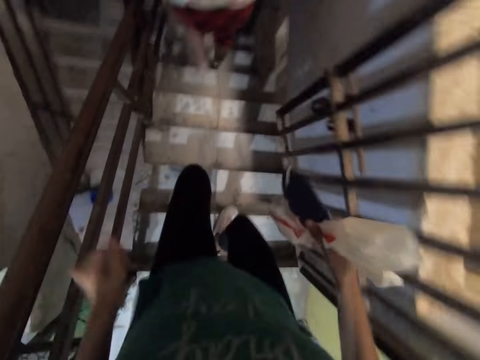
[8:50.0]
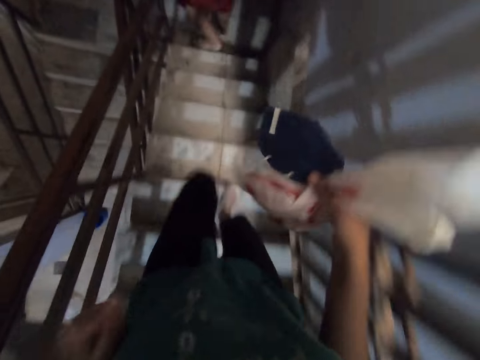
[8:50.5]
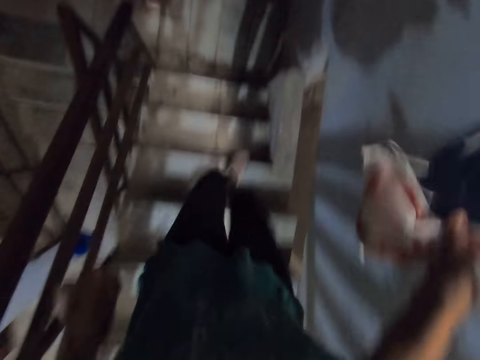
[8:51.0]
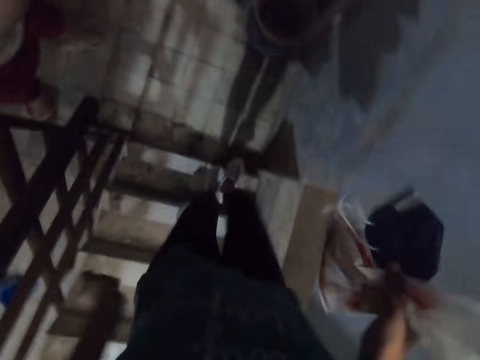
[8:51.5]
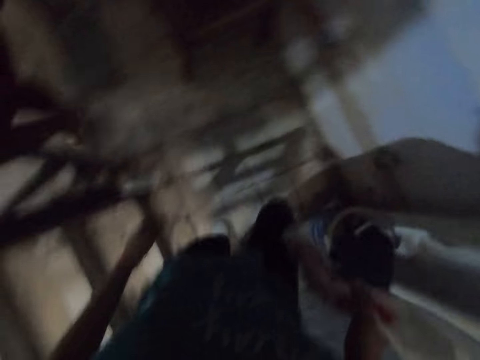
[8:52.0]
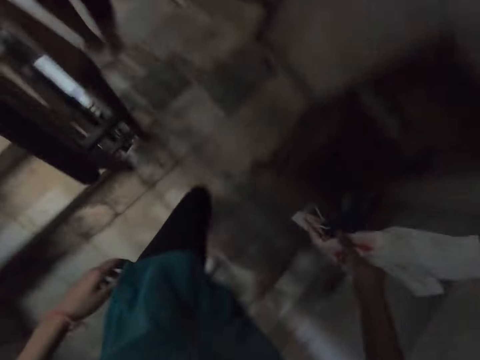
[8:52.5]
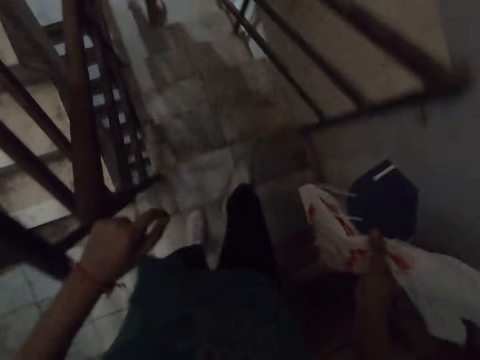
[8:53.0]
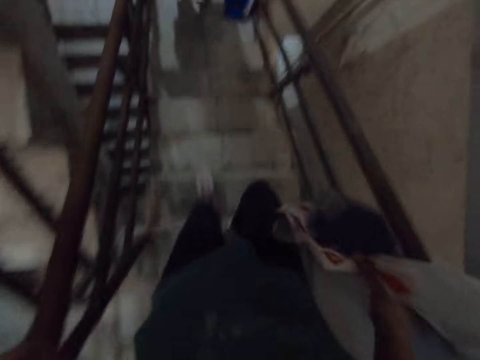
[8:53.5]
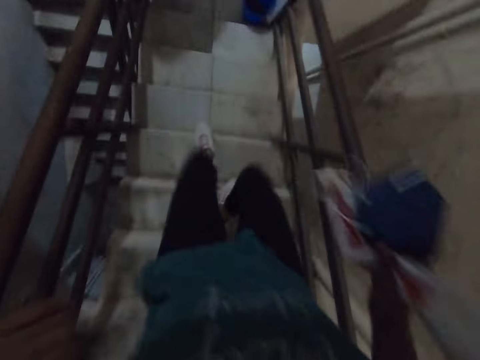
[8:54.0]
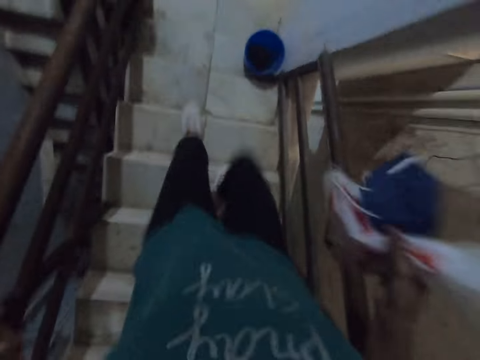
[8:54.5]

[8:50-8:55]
The camera wearer walks down the staircase.

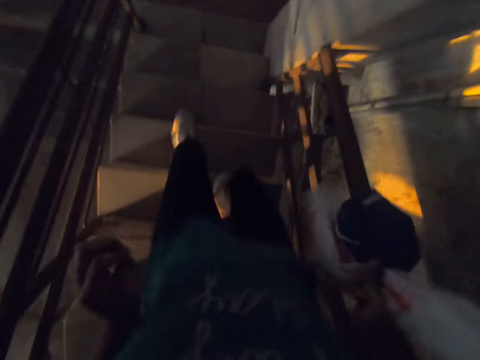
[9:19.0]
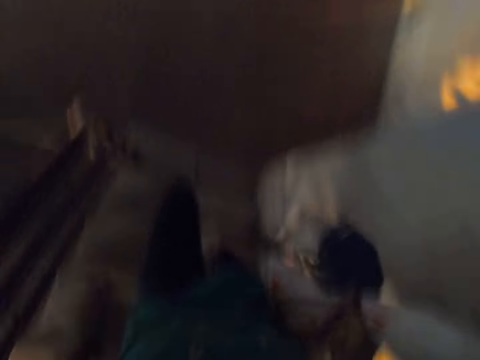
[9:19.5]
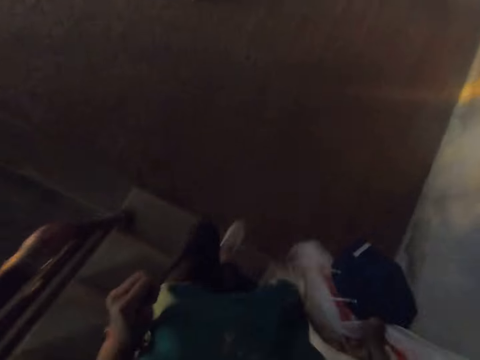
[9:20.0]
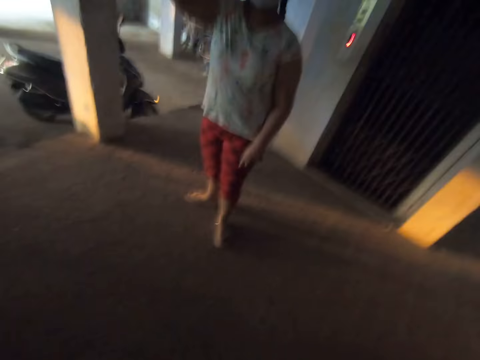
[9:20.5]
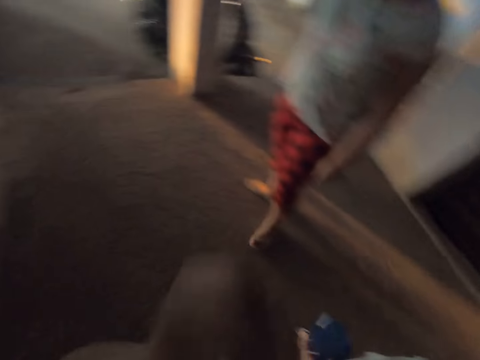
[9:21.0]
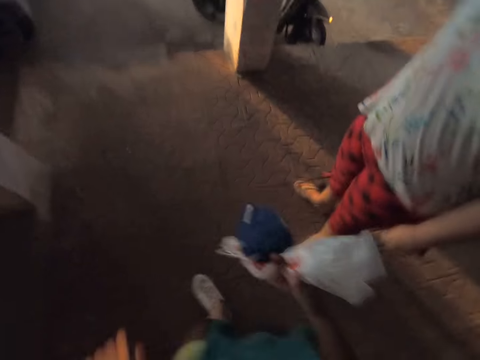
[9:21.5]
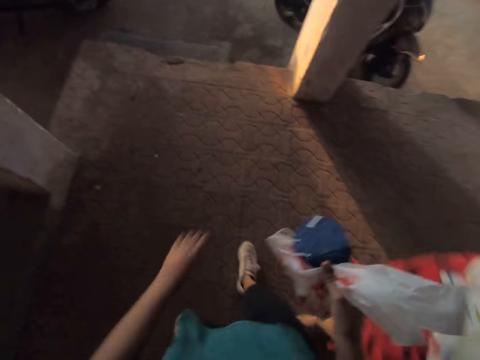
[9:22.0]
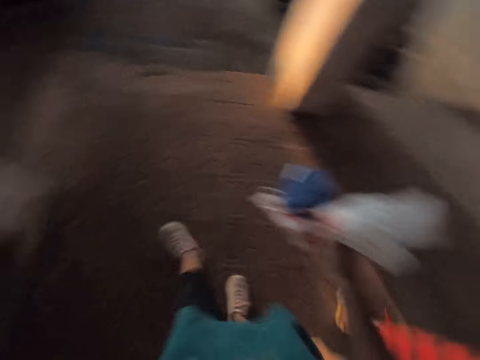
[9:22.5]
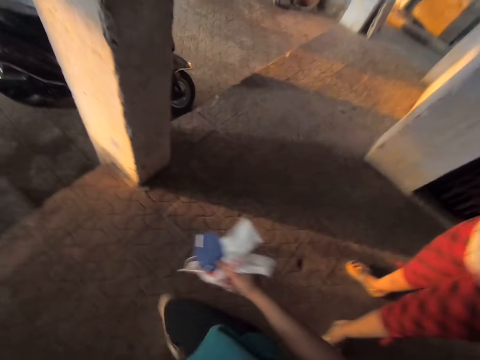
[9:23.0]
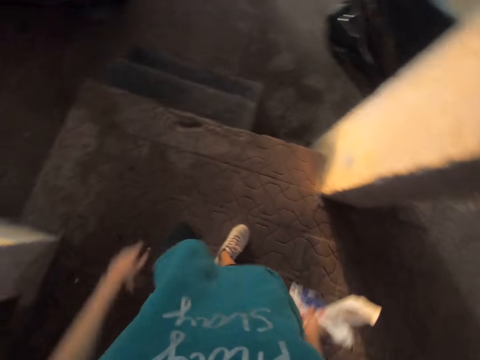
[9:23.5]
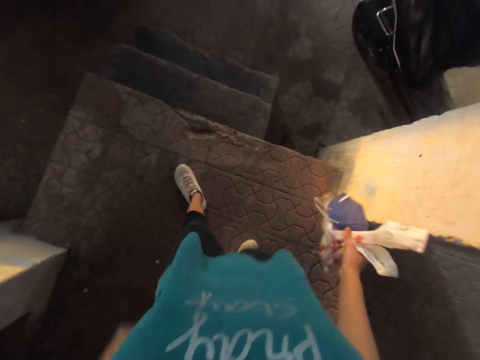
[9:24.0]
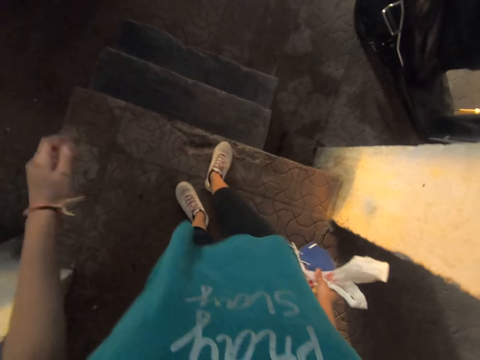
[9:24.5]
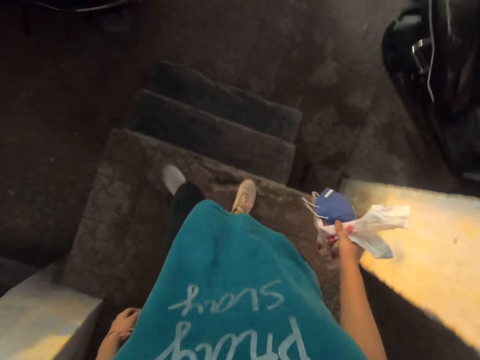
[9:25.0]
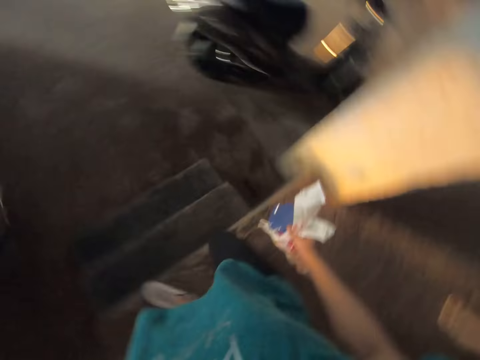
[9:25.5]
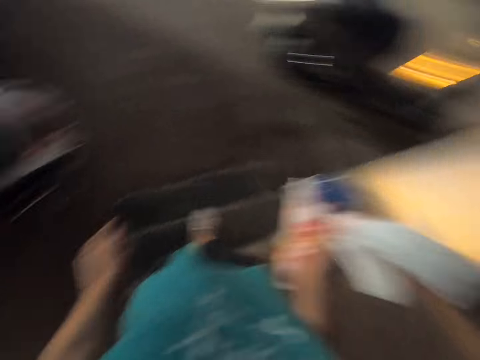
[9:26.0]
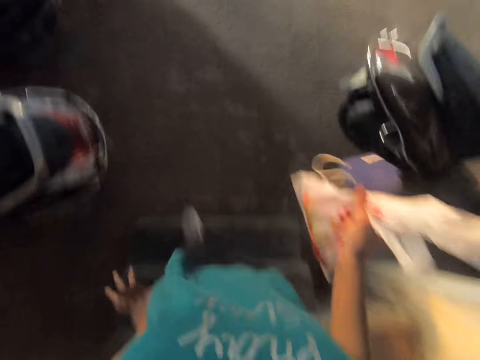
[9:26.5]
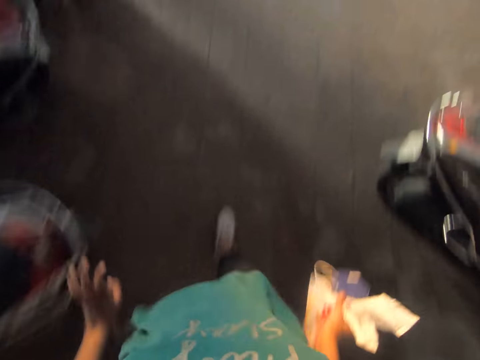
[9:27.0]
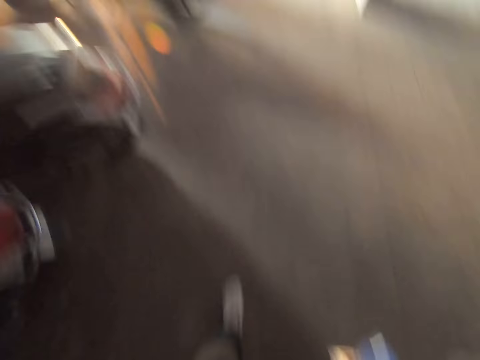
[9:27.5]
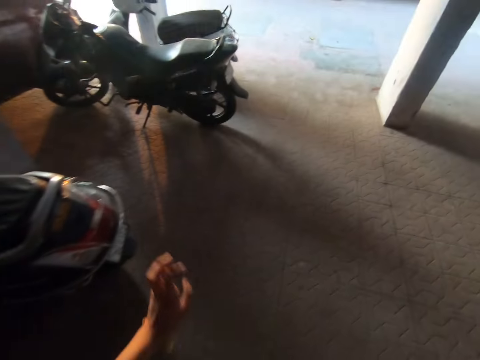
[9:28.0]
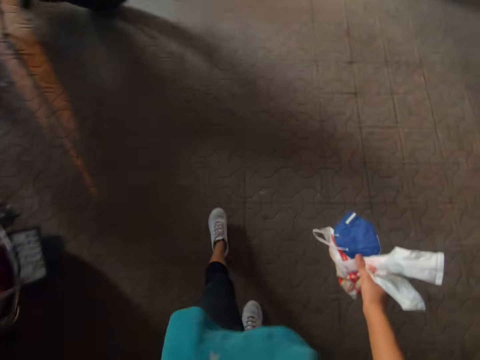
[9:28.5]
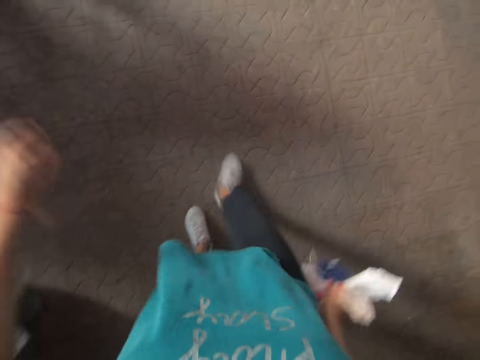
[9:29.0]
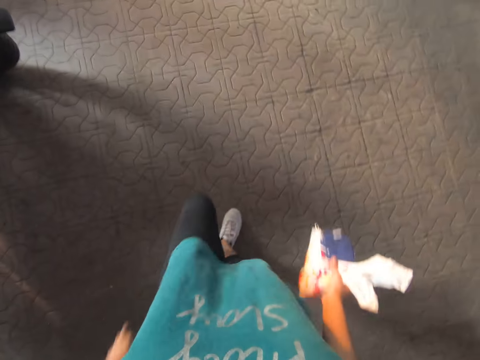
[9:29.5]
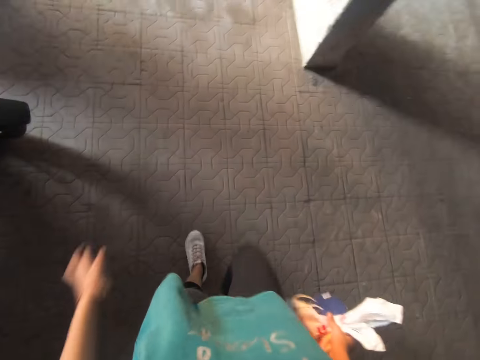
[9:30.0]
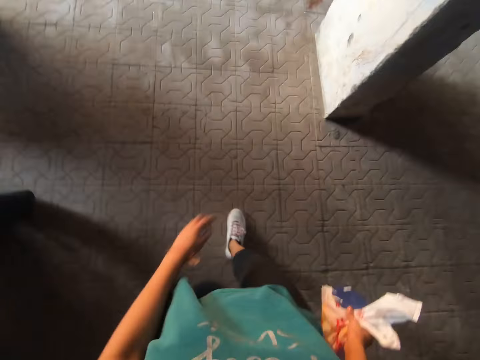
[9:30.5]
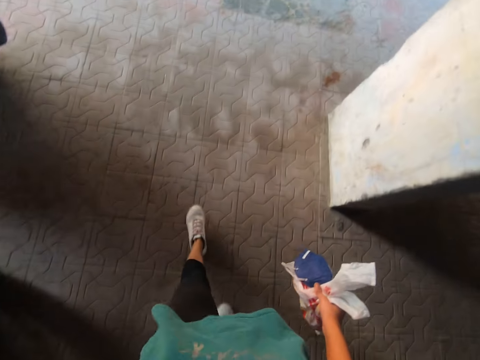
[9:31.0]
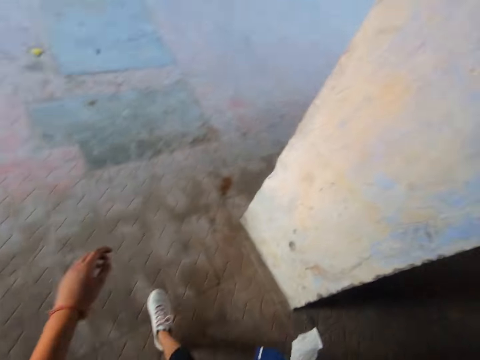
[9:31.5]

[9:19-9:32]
The camera wearer converses with a person. They interact with the person. They climb down the stairs. They walk inside the basement.

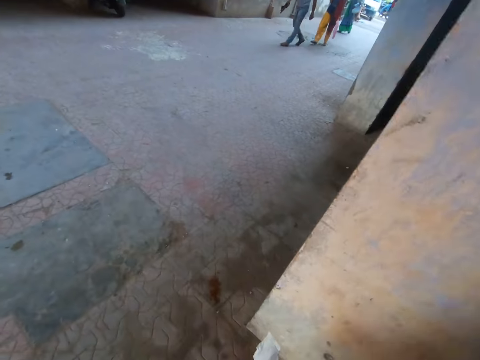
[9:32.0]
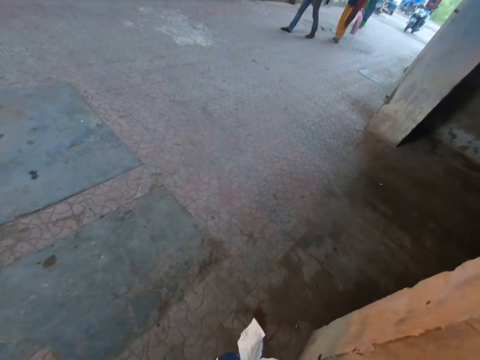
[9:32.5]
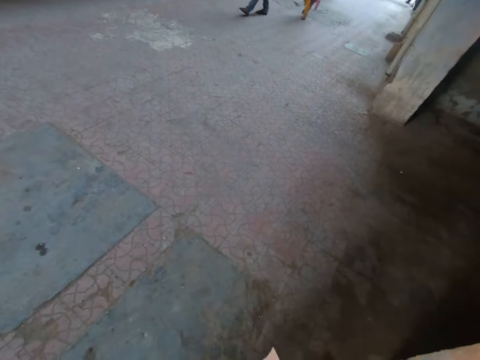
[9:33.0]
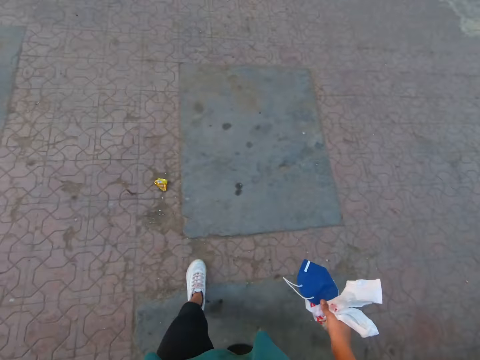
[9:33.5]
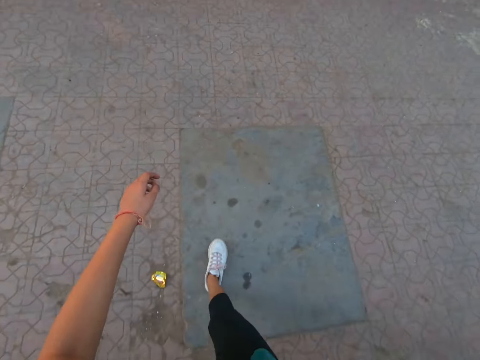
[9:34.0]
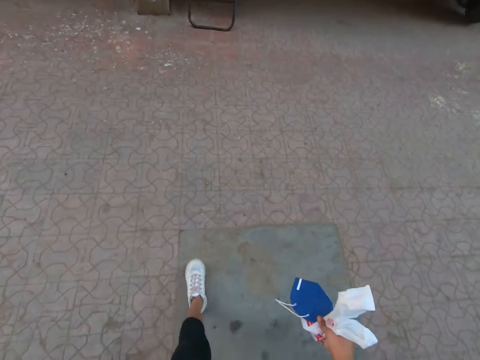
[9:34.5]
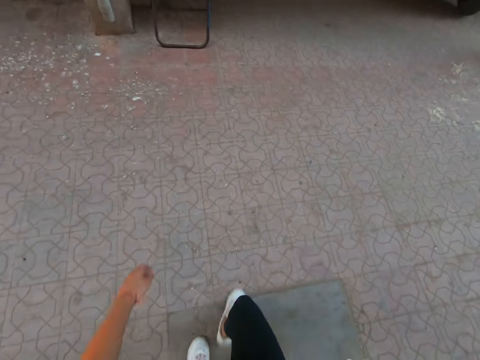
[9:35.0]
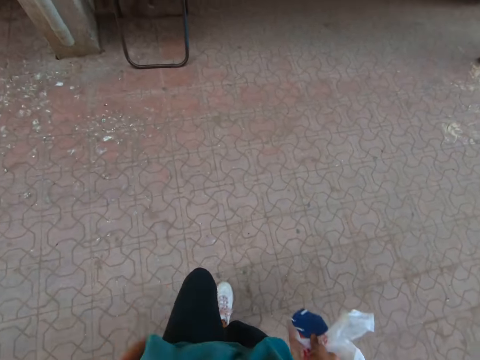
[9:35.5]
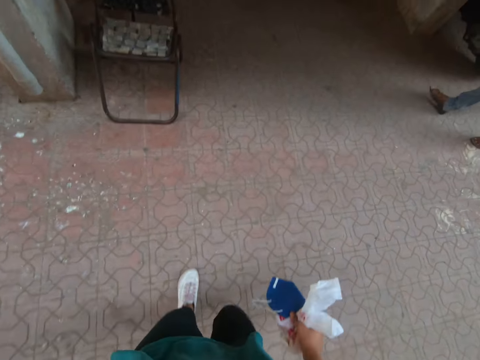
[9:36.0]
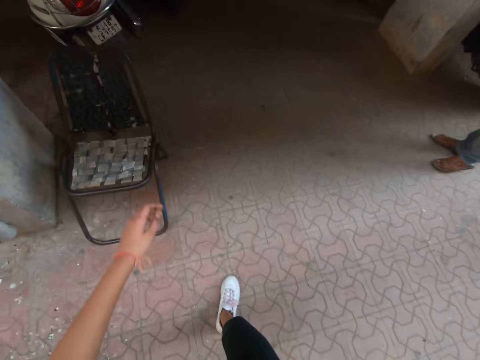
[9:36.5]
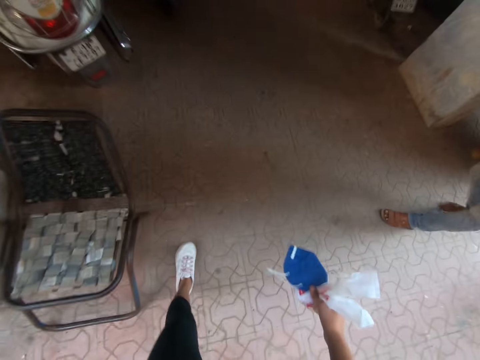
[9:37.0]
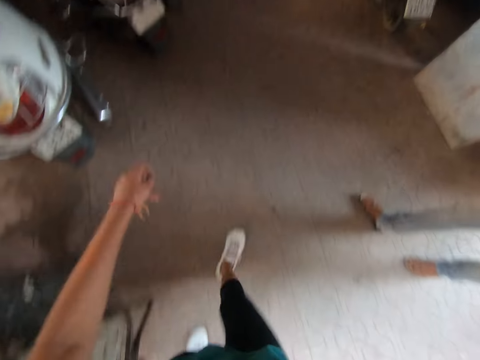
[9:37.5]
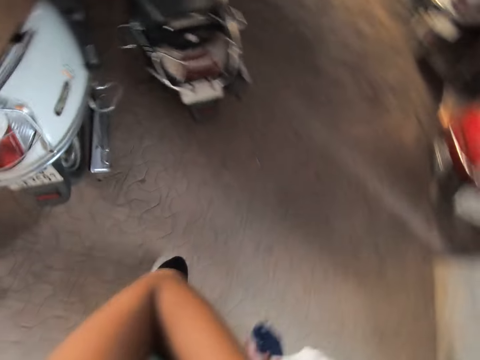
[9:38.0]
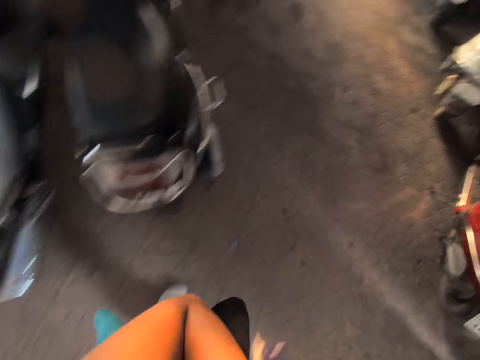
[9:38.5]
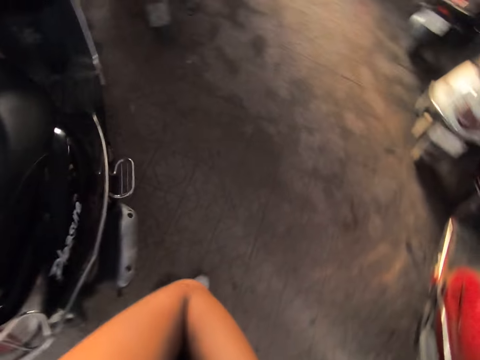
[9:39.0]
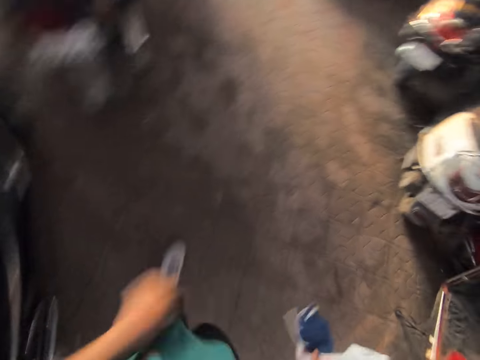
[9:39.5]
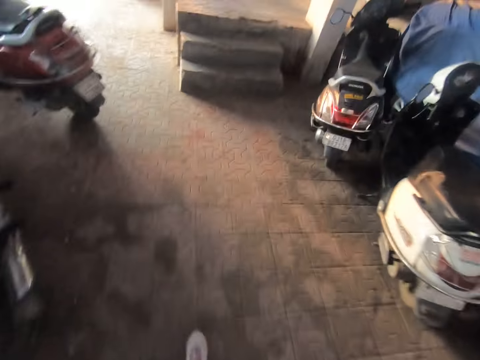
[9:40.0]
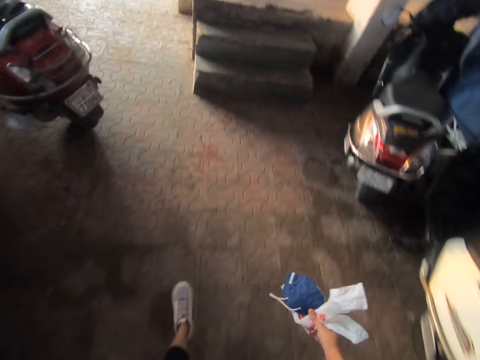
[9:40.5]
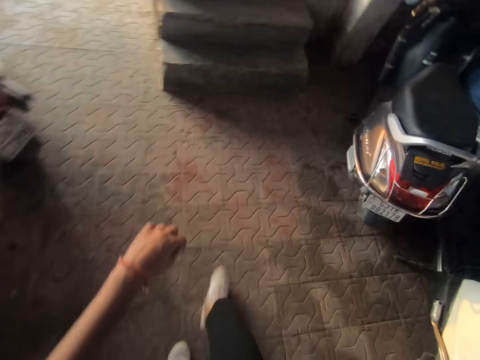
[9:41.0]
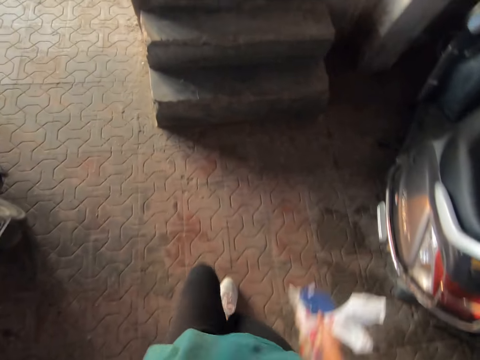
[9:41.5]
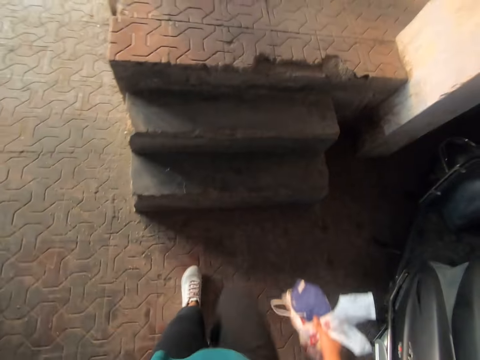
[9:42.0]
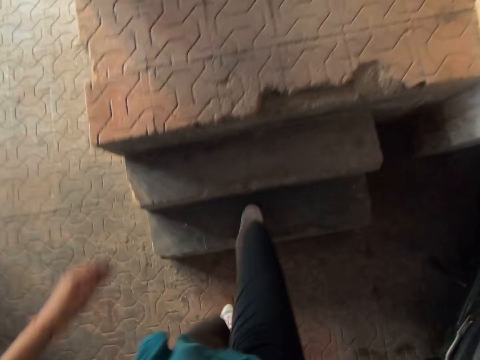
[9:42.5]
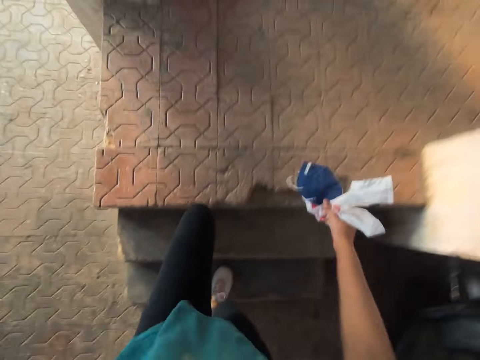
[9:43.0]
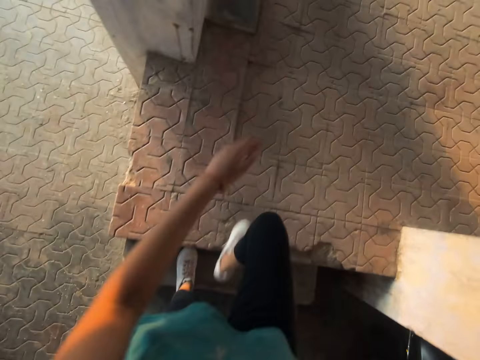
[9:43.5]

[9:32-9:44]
The camera wearer walks towards the stairs. She raises her left hand to her face. She walks inside the basement. She climbs the stairs.
